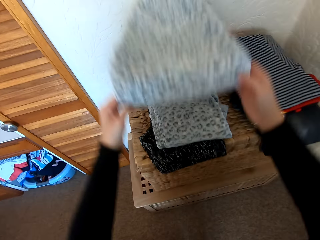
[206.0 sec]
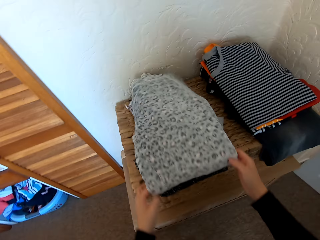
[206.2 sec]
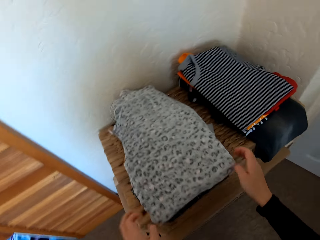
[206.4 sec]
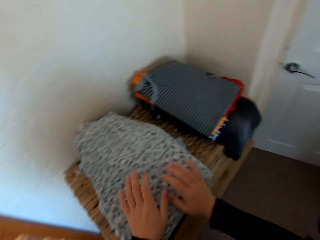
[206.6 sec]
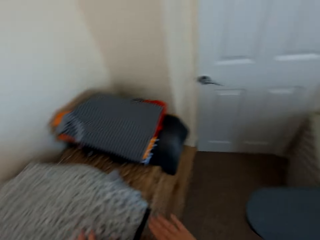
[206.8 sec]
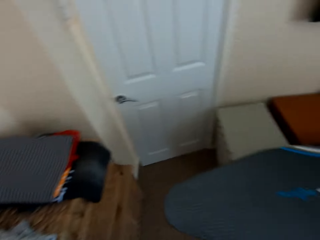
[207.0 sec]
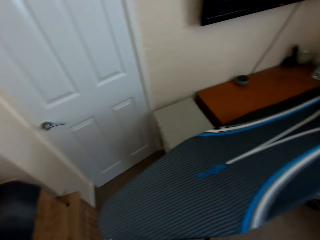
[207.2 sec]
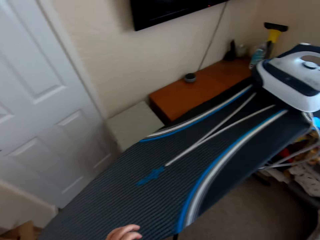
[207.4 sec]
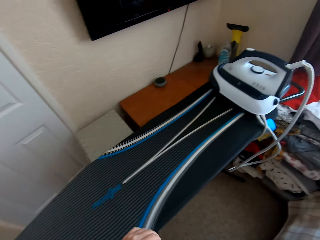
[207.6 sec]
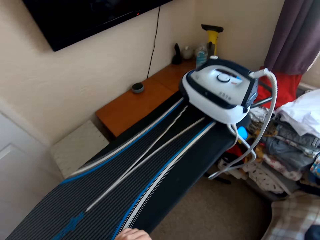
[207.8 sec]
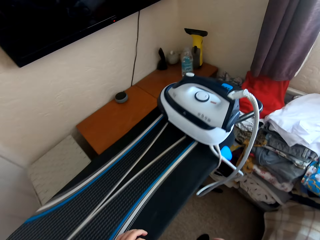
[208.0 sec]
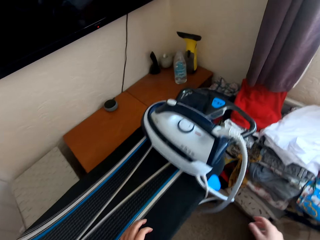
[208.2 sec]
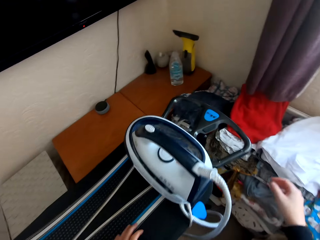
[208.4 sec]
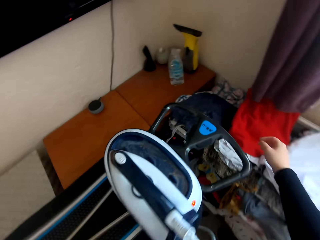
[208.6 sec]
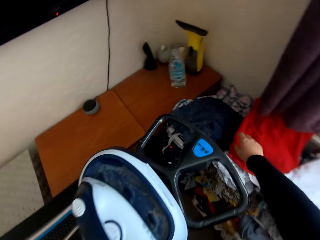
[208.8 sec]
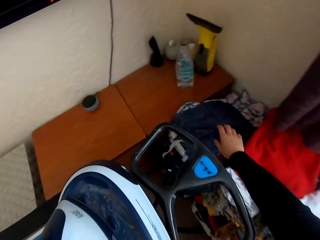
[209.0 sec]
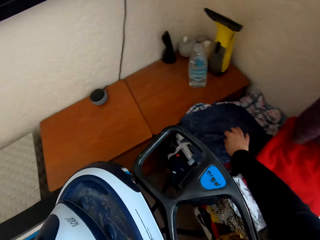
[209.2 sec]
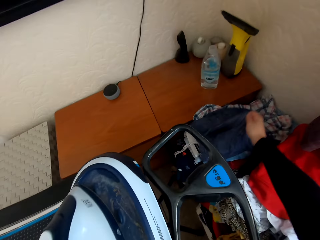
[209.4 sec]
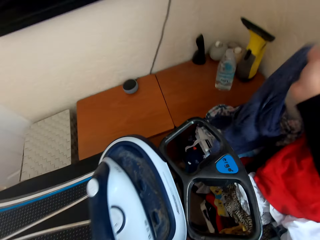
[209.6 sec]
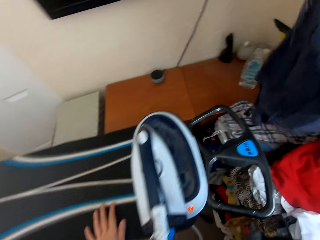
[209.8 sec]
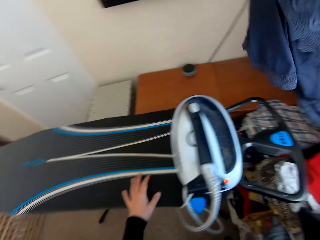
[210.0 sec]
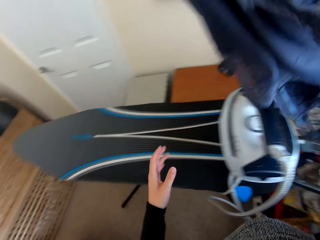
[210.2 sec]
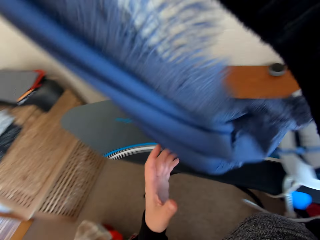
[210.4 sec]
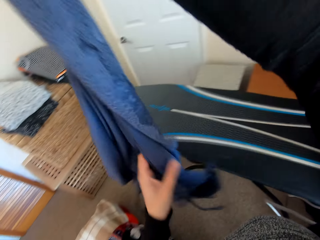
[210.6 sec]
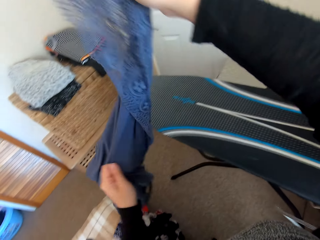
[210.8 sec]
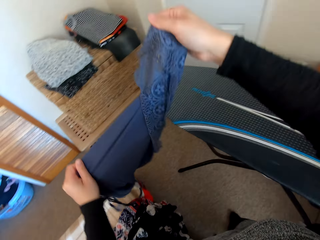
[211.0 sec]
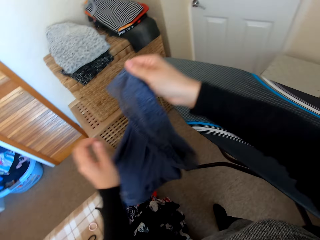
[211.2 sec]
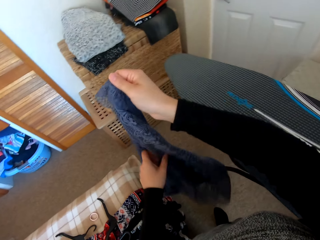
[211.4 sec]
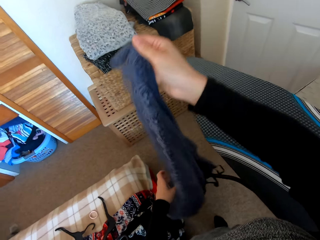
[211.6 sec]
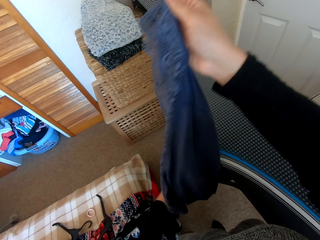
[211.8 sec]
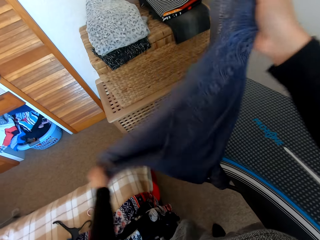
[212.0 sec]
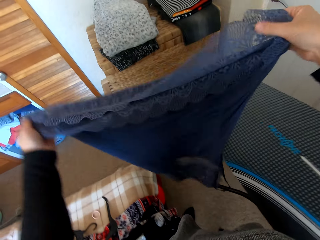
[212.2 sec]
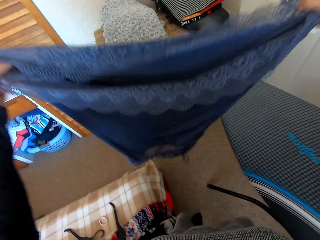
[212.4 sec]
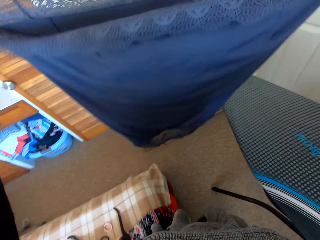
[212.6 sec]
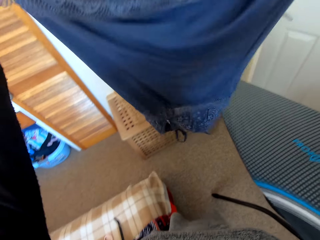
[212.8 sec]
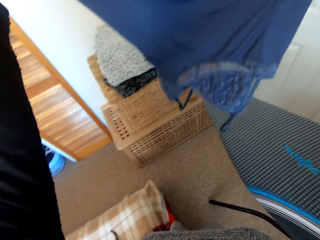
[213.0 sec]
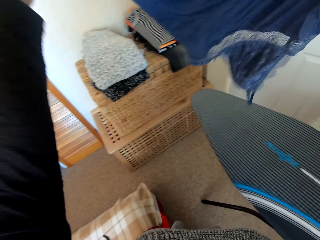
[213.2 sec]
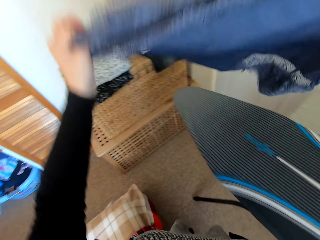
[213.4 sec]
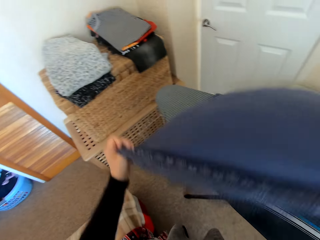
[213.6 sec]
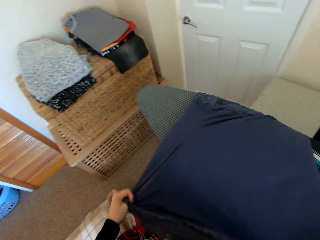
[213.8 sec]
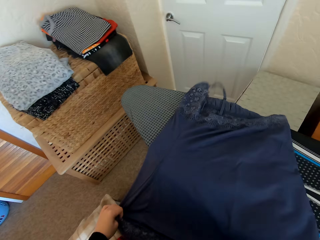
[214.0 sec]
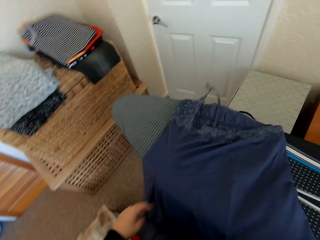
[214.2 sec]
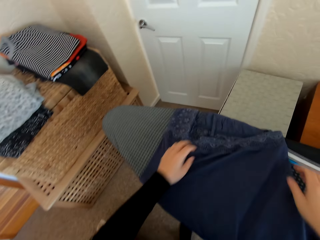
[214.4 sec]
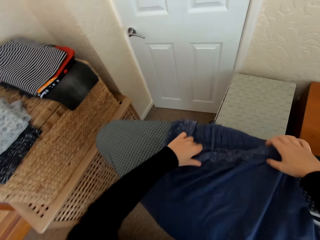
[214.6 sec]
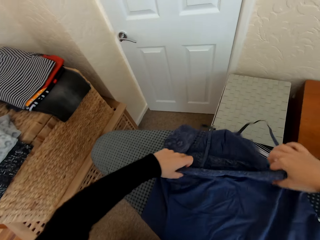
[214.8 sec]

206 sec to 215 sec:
The camera wearer places the pant on the table. They walk in the house. They pick a folded camisole dress from the table. They place the camisole dress on the Brabantia iron board.

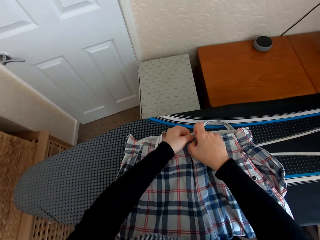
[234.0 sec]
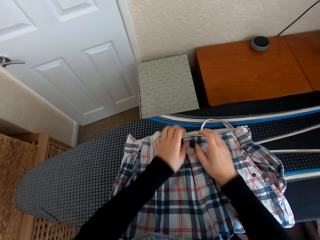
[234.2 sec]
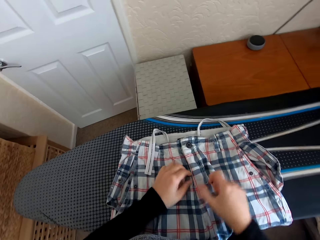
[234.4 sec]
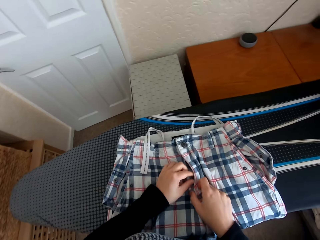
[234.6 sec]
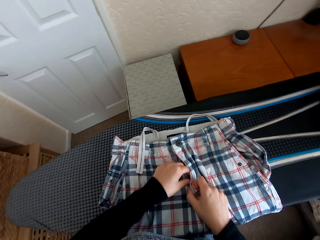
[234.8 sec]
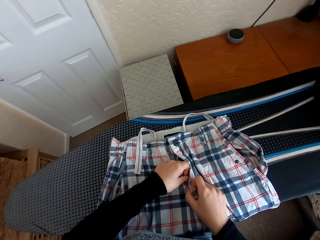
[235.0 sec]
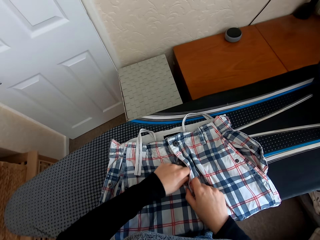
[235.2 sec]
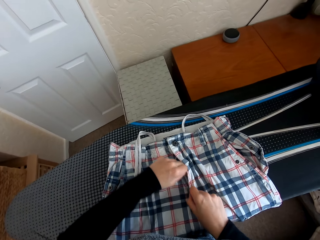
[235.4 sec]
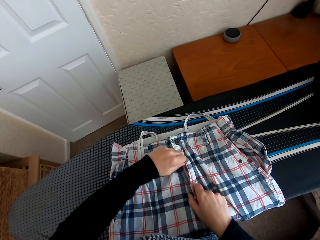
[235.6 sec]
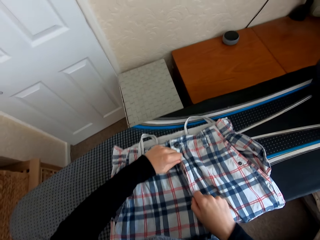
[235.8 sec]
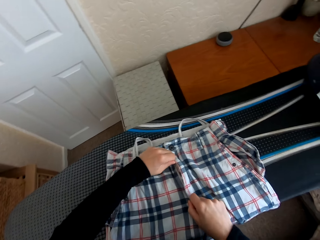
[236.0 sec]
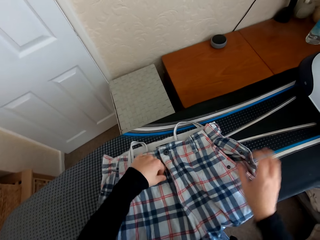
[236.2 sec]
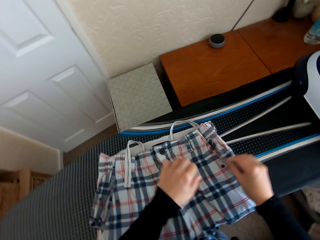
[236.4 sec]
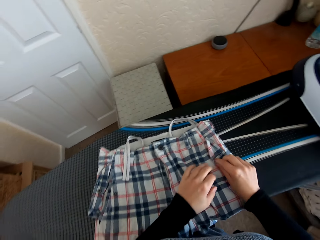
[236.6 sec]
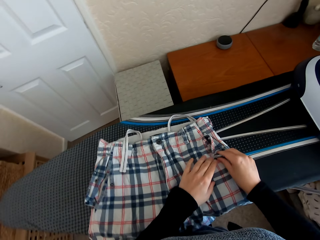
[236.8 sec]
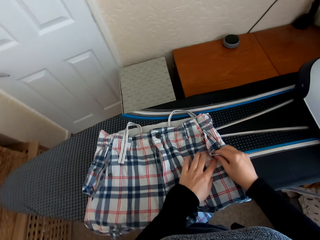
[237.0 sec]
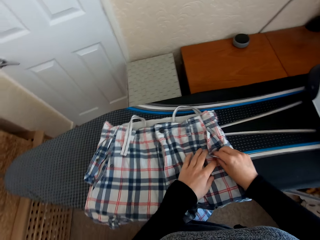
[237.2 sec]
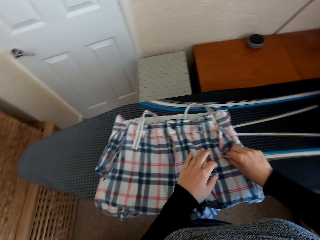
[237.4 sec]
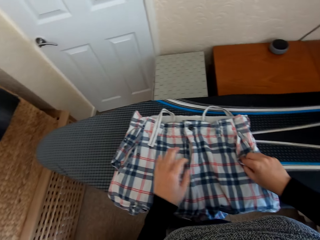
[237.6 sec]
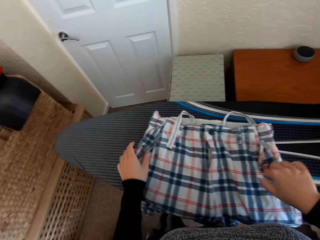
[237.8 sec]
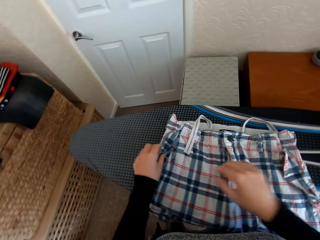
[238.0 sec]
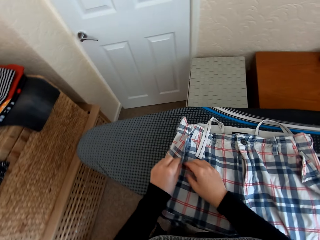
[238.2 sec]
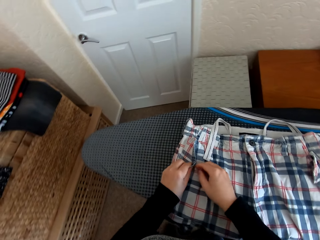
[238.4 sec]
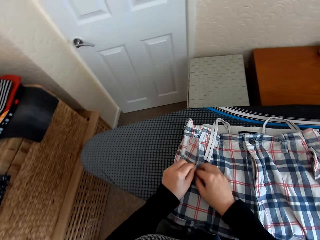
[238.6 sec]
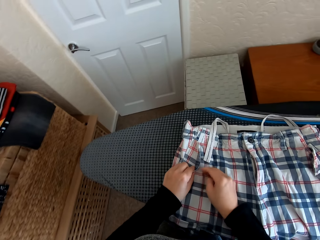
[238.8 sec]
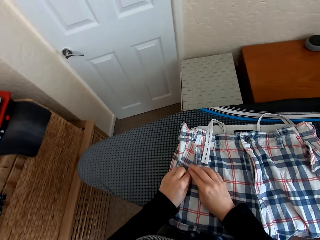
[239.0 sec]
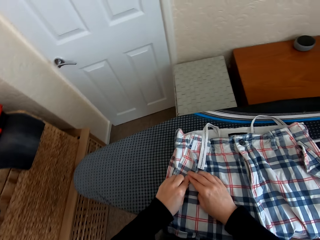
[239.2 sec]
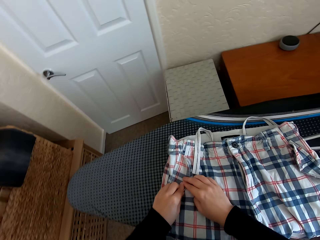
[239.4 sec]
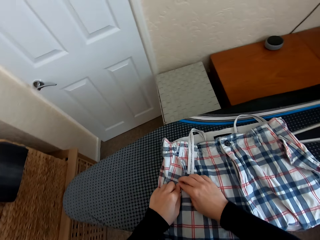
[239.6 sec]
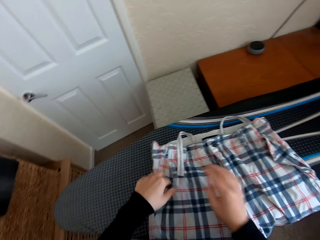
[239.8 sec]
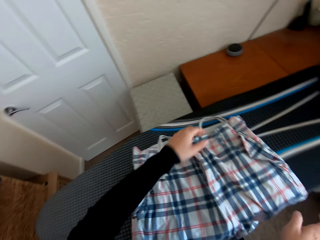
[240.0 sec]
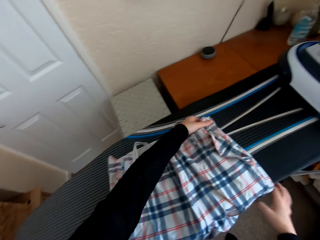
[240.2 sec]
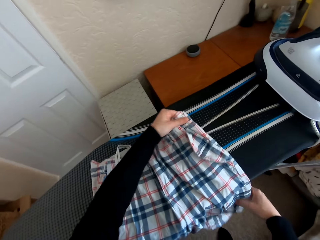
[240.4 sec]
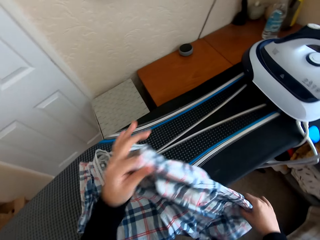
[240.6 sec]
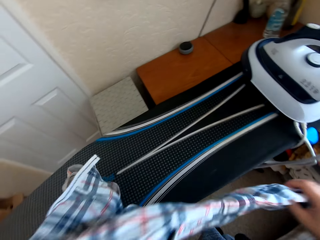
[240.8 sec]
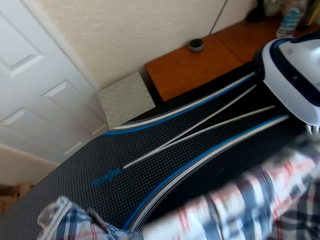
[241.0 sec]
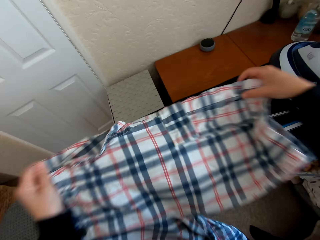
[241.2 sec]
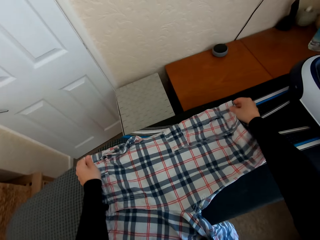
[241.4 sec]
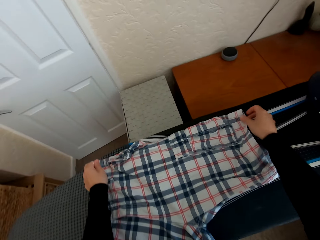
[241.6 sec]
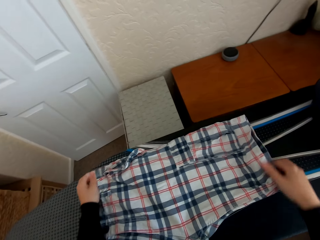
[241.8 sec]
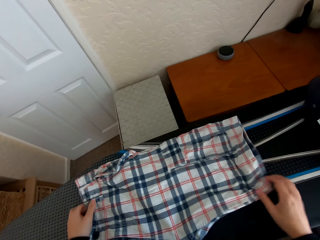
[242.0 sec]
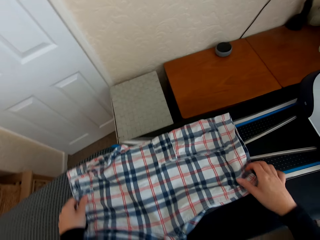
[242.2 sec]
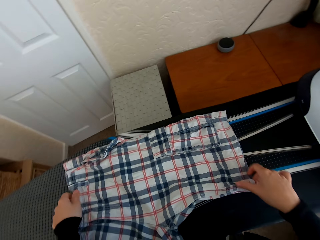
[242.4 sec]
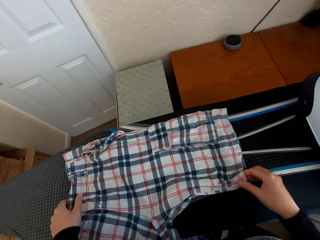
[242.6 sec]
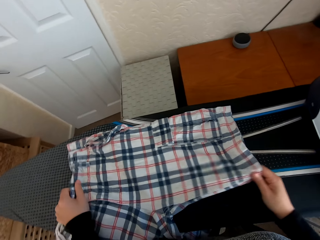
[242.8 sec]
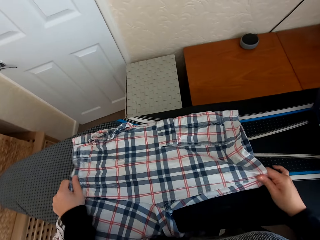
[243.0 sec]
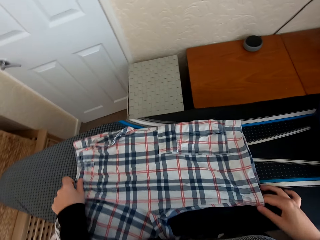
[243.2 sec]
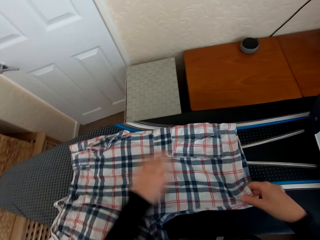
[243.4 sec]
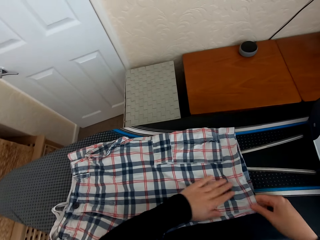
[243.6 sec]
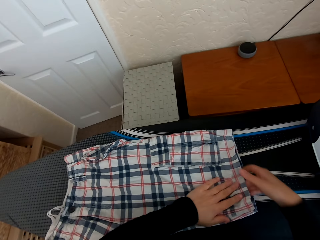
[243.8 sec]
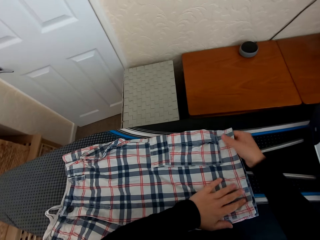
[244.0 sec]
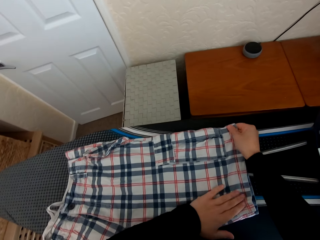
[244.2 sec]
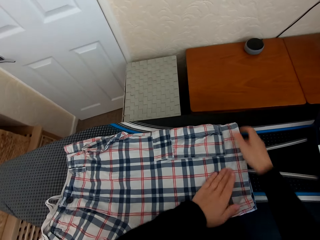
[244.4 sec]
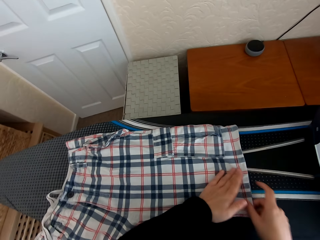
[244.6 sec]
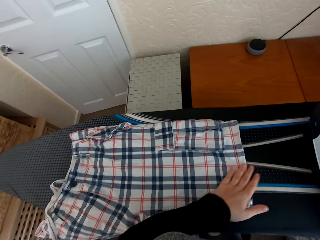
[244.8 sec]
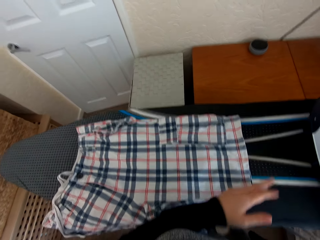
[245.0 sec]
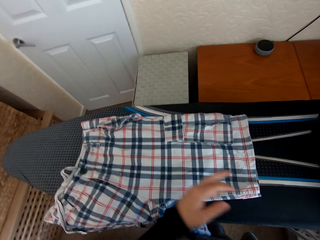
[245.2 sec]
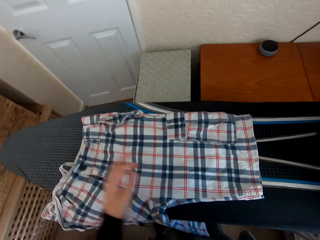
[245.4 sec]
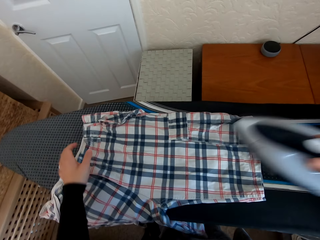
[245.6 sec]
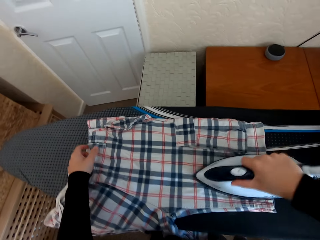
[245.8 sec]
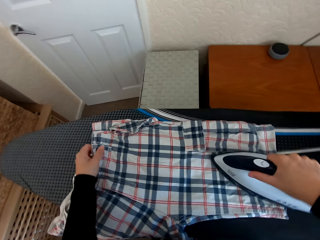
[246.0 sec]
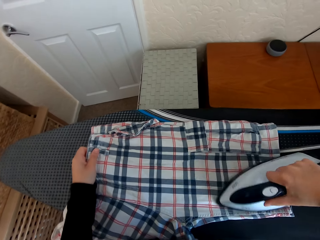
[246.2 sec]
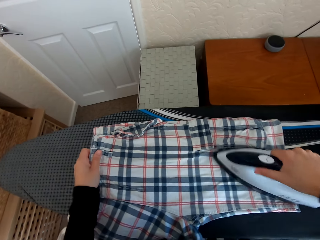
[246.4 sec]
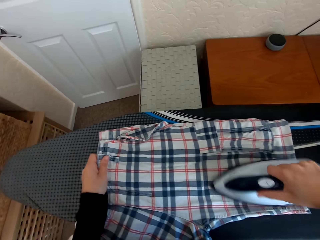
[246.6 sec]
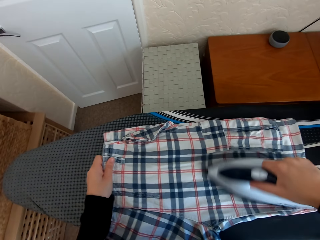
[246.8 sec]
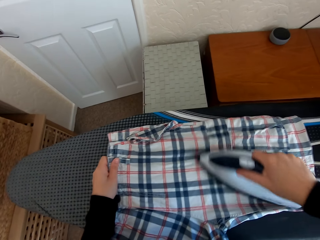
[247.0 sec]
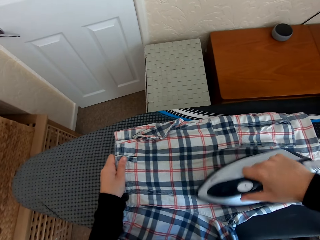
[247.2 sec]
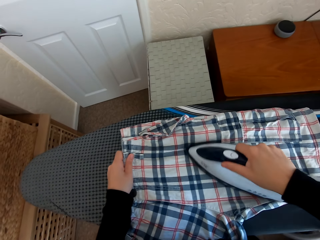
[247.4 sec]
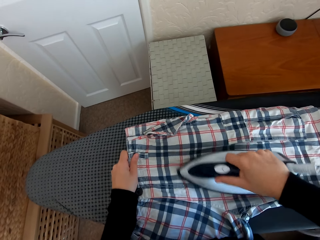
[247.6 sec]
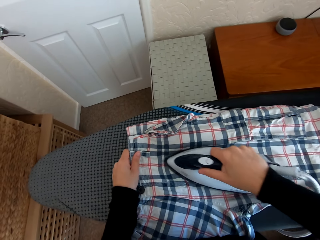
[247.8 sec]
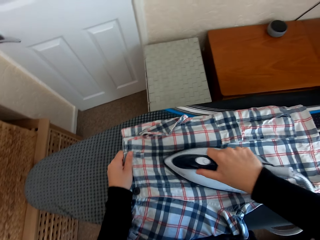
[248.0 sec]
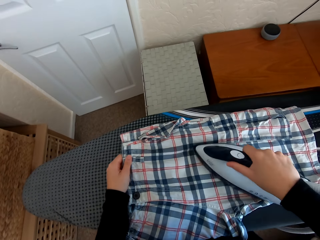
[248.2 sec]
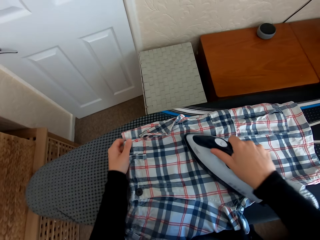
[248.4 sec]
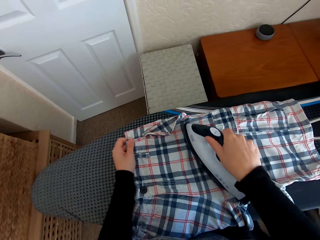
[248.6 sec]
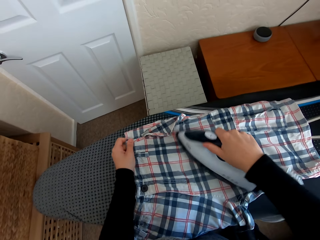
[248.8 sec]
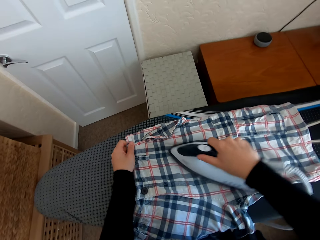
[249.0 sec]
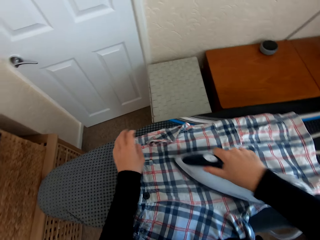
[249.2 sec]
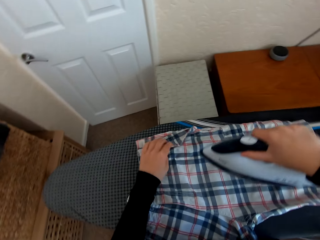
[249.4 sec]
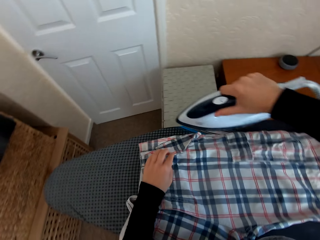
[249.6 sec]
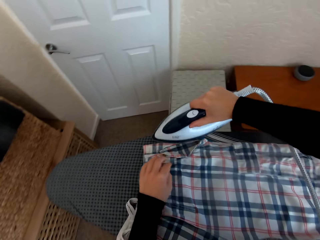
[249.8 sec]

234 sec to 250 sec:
The camera wearer closes the zip of the short. They adjust the cloth on the iron board. They spread the short on the Brabantia iron board. They pick the iron box from the Brabantia iron board. They iron the short on the Brabantia iron board.
